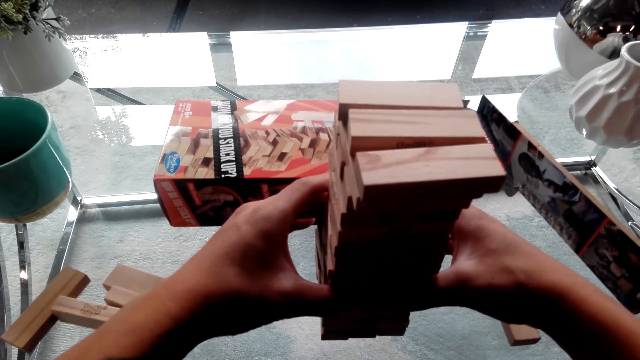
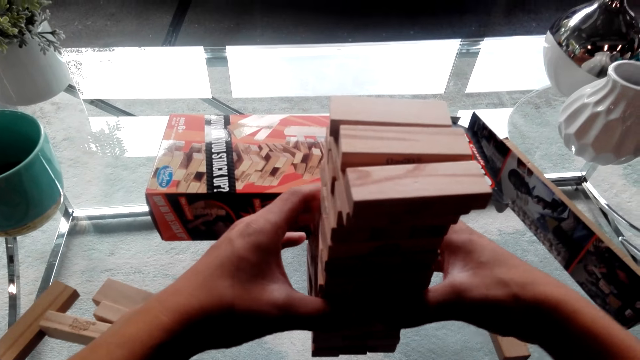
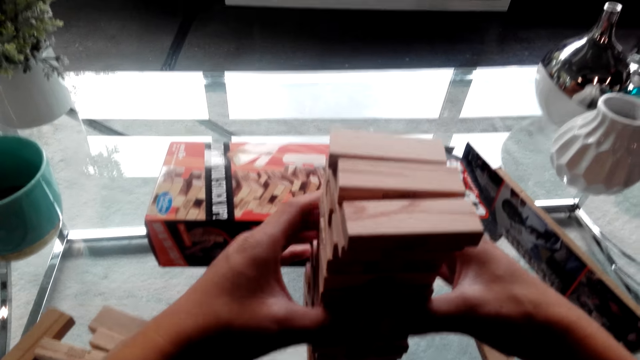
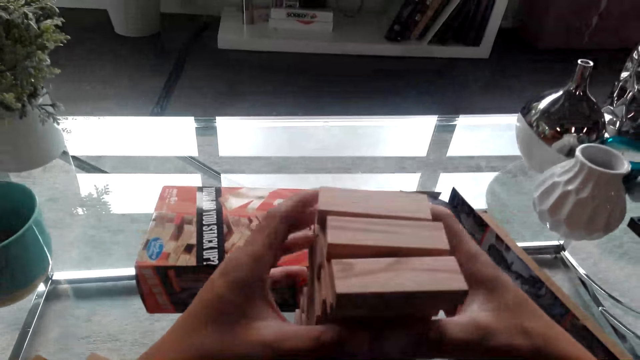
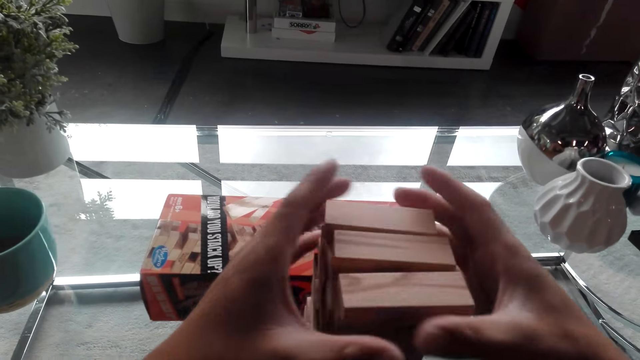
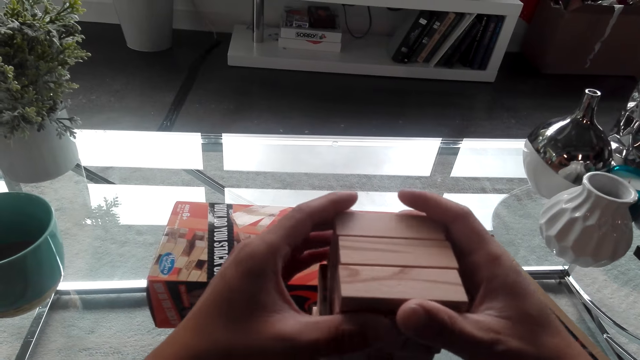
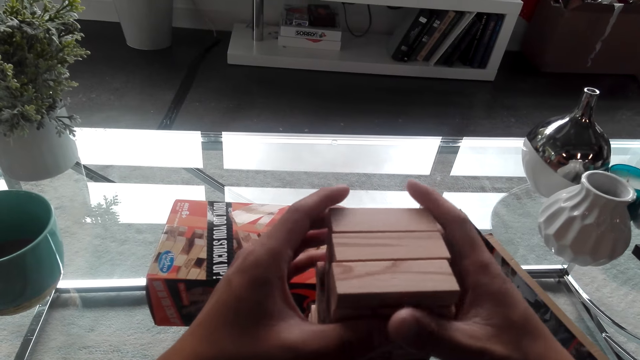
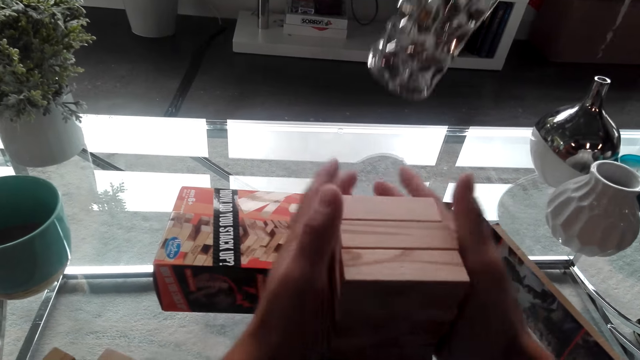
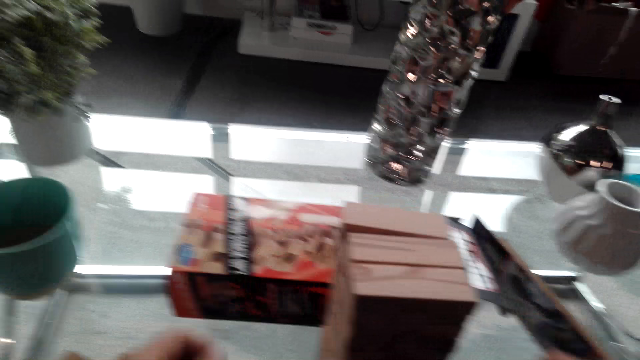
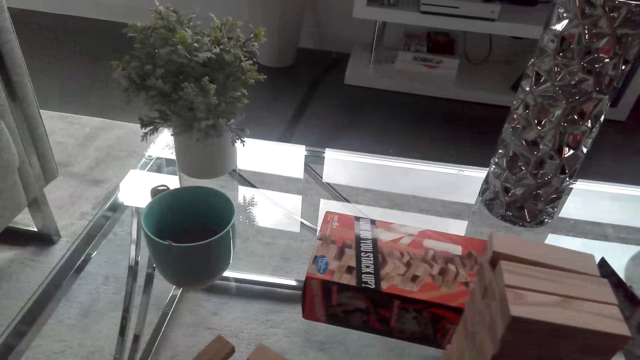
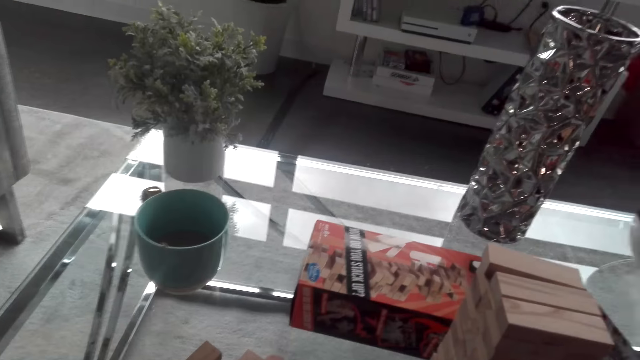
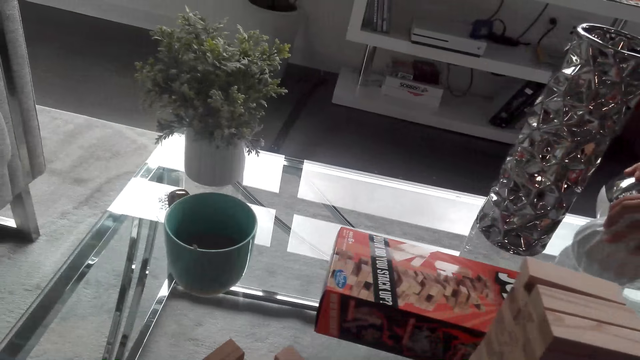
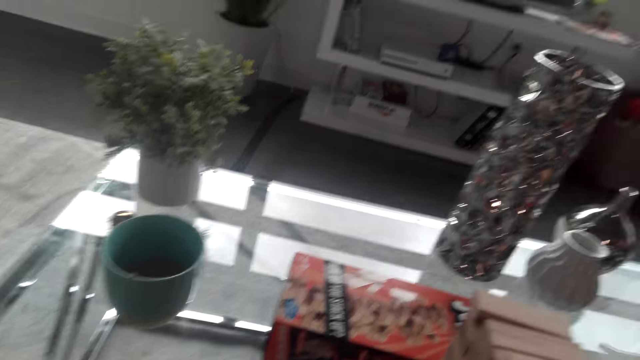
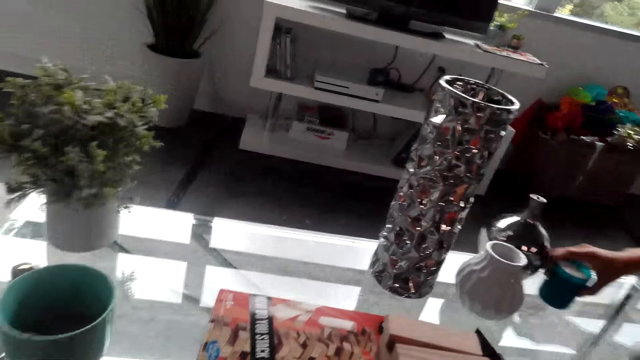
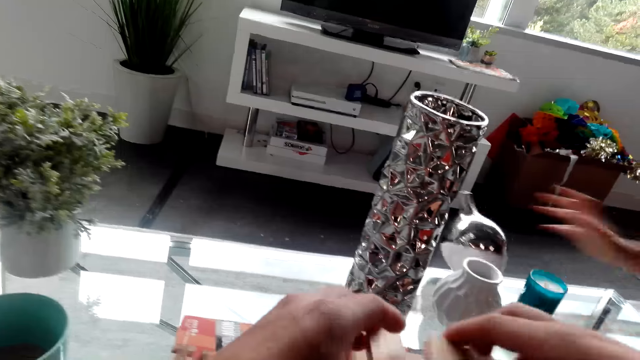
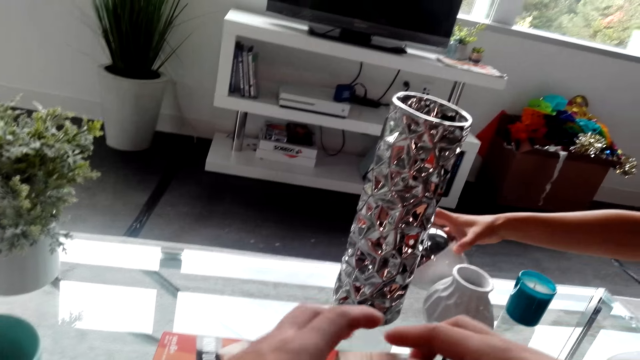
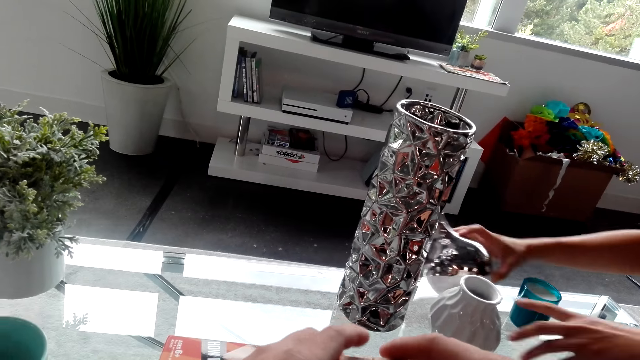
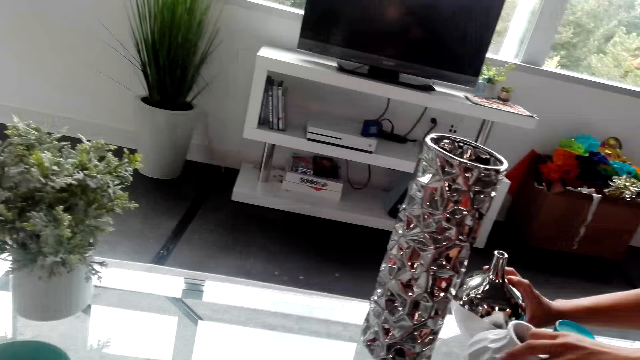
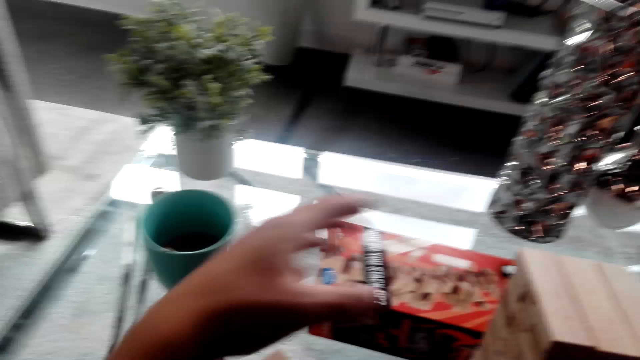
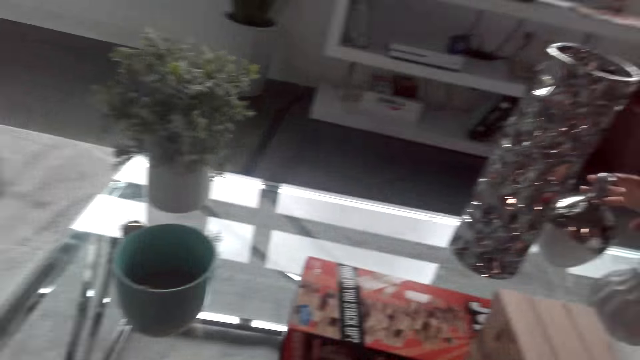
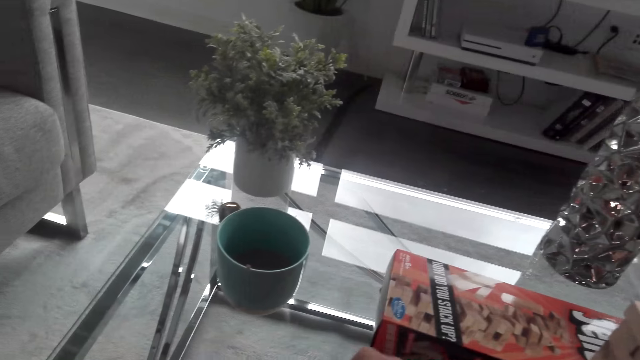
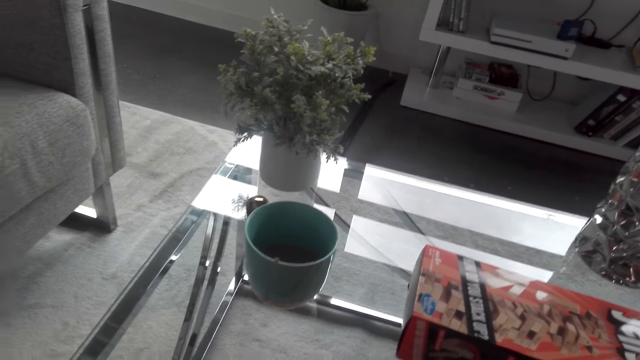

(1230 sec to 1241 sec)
A woman picks up the table decoration. The woman moves the glasses on the table. She drops the table decoration, organizes the table, moves the candle and touches something.

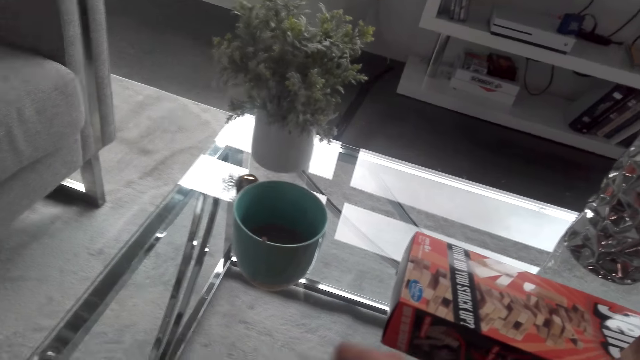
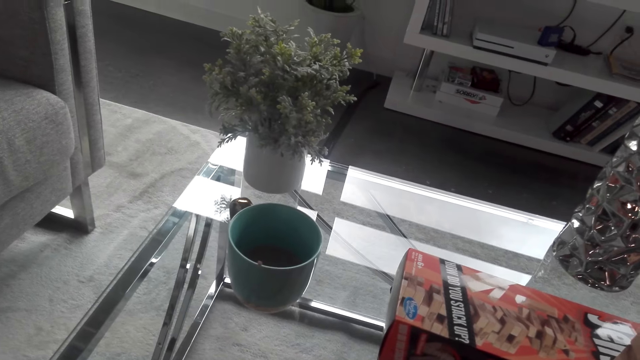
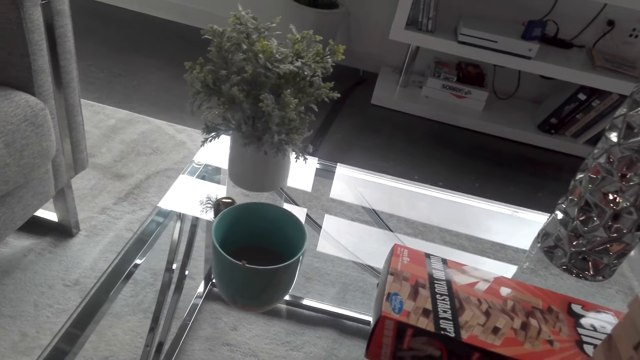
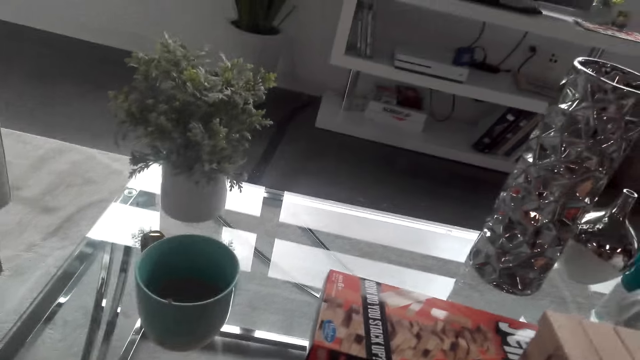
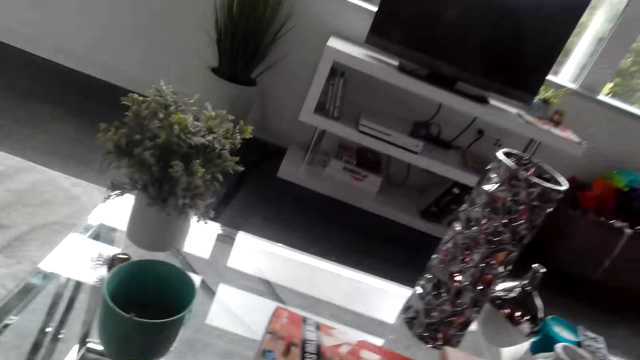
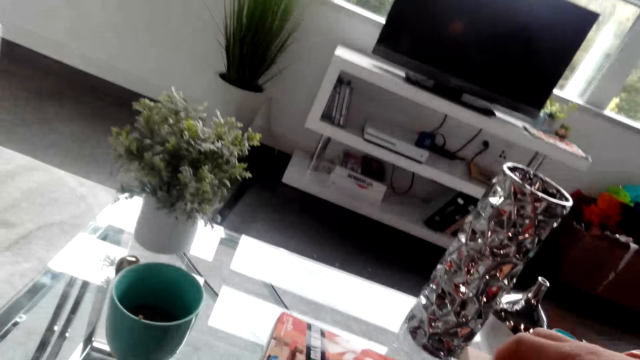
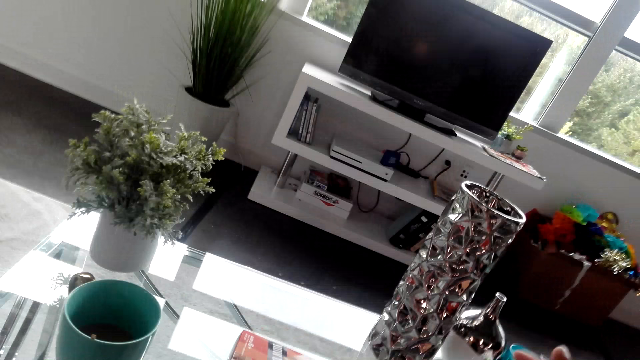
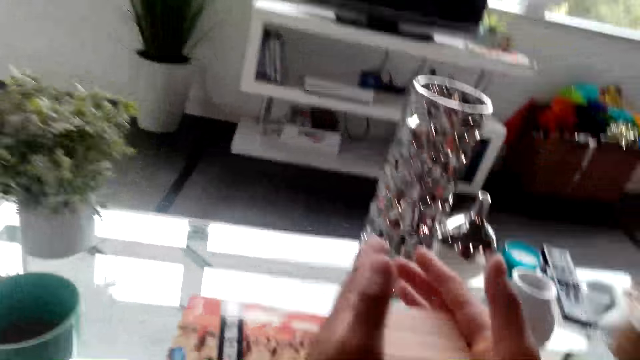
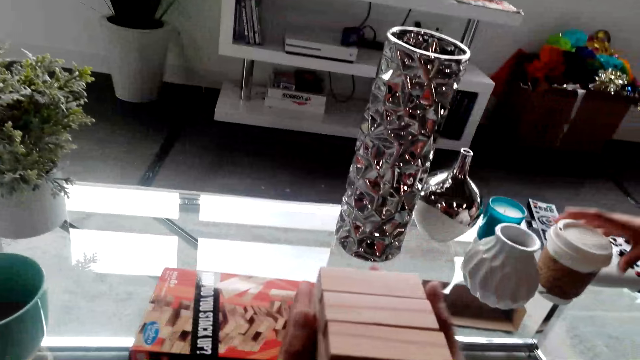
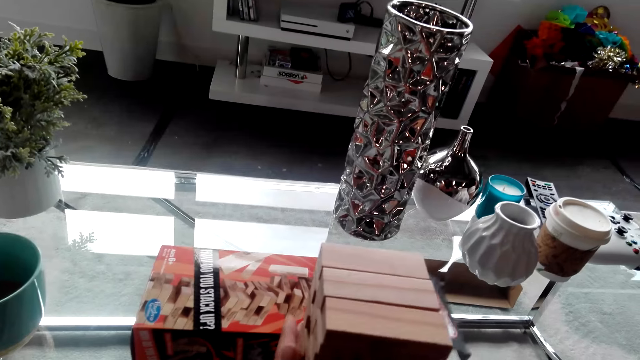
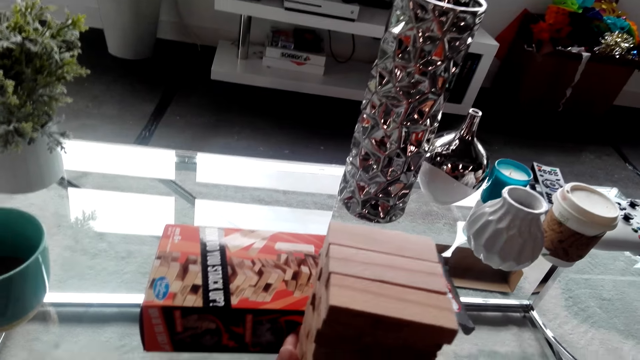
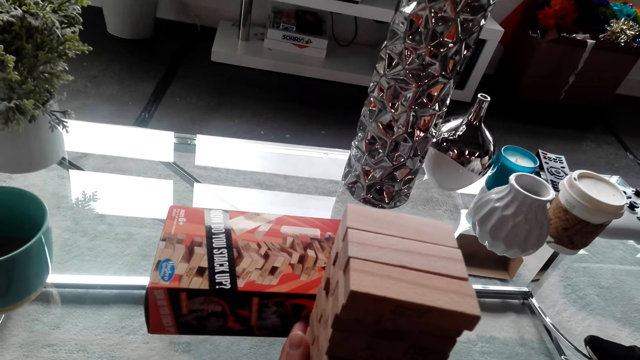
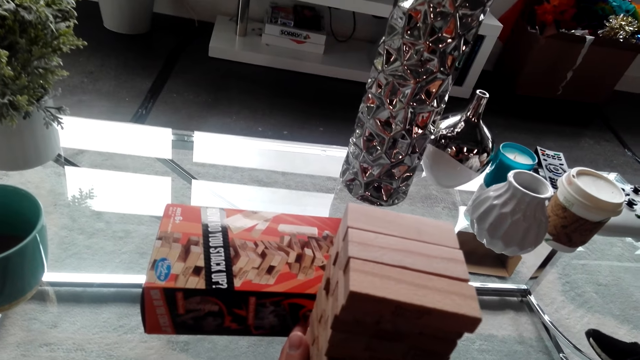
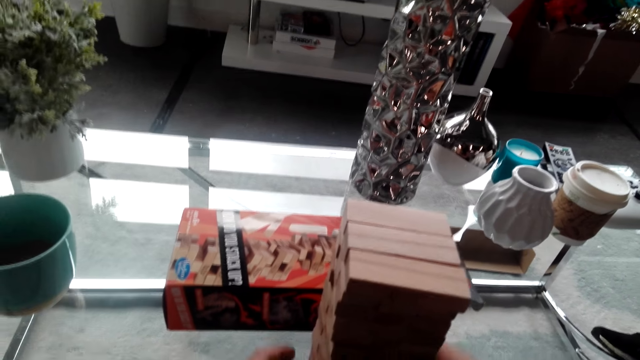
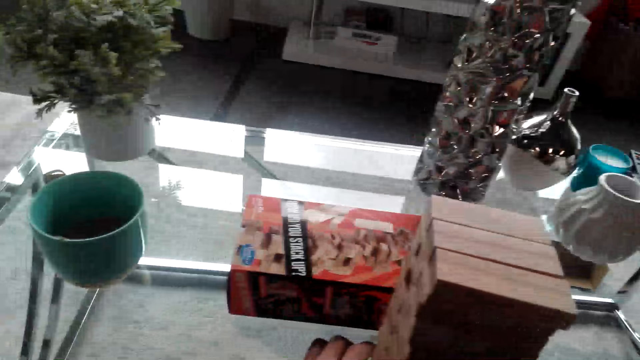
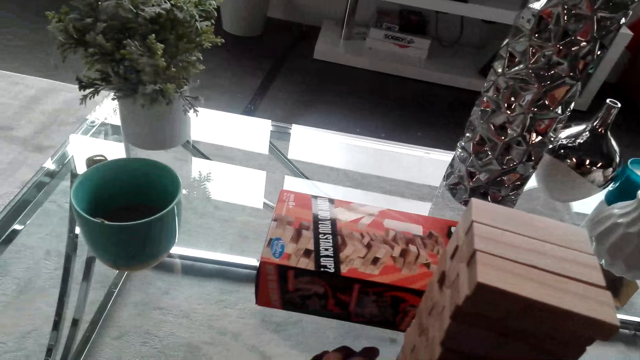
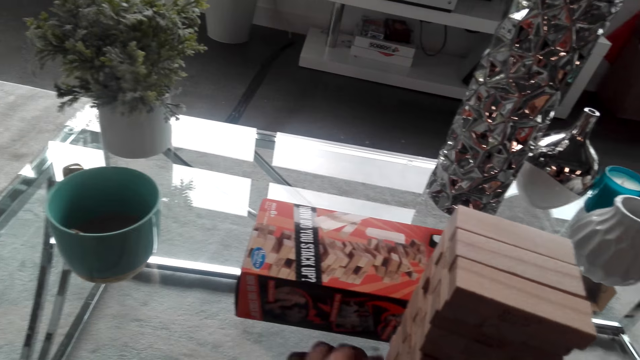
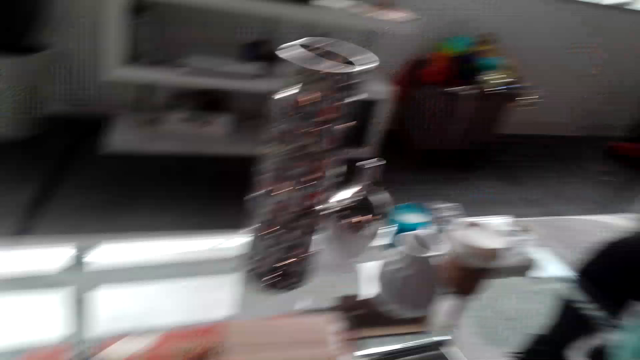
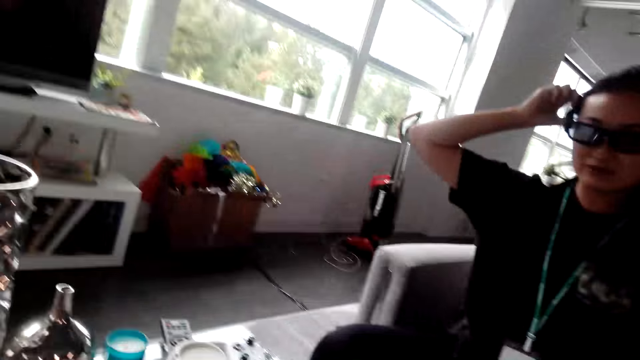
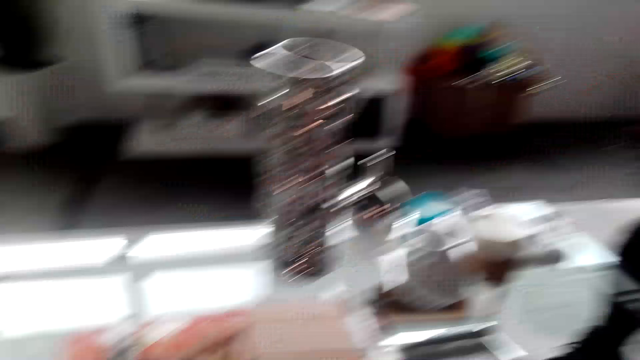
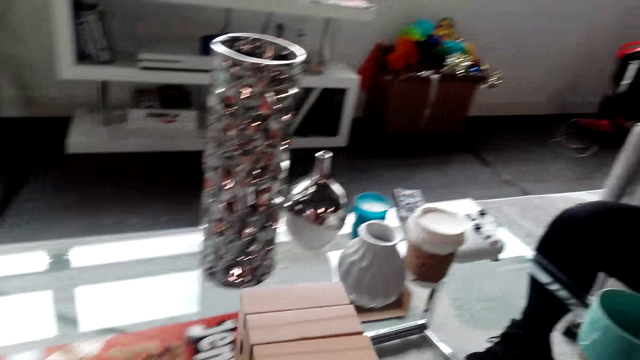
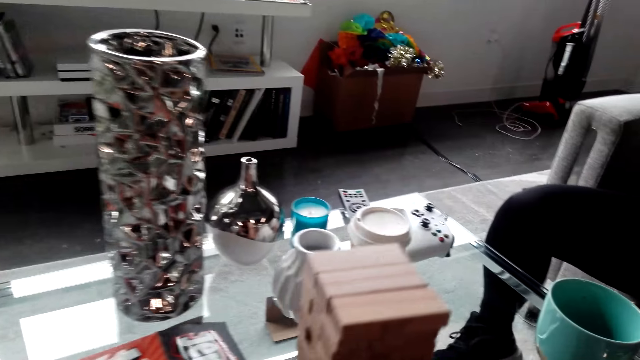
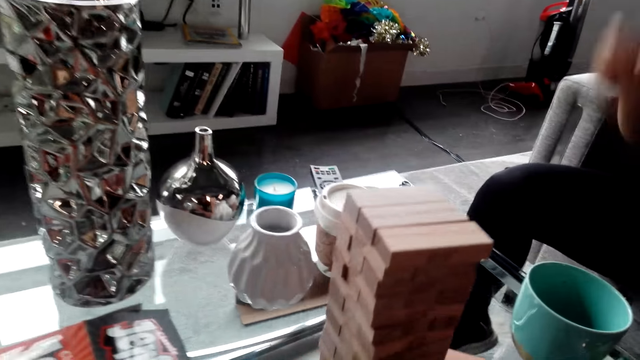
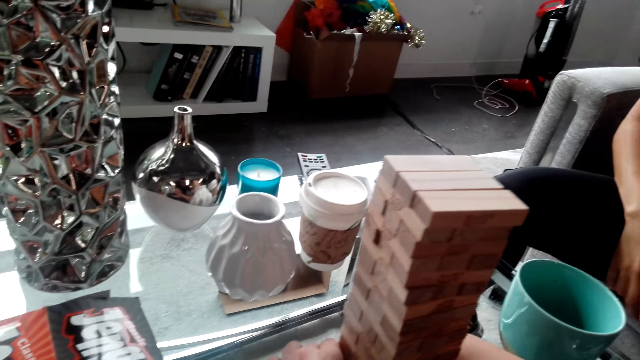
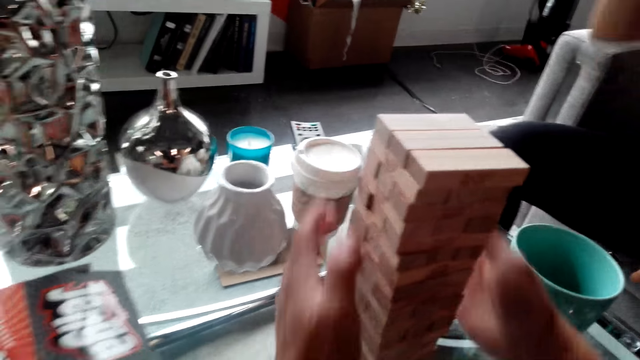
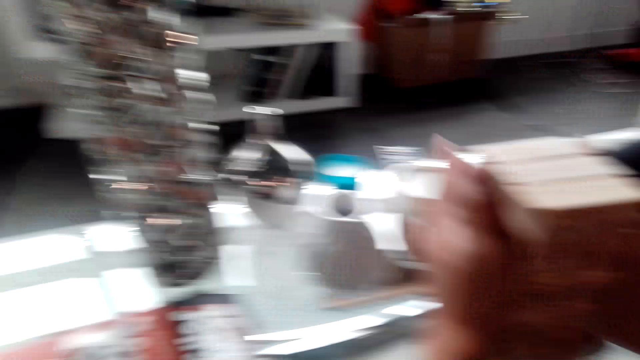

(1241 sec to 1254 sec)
The camera wearer moves the hands. The person places the plastic coffee tumbler on the table. The camera wearer aligns the blocks. They look around. The person touches the head. The camera wearer pushes the jenga game blocks on the table. The person lowers a hand and moves her hand. The camera wearer positions the jenga blocks.
